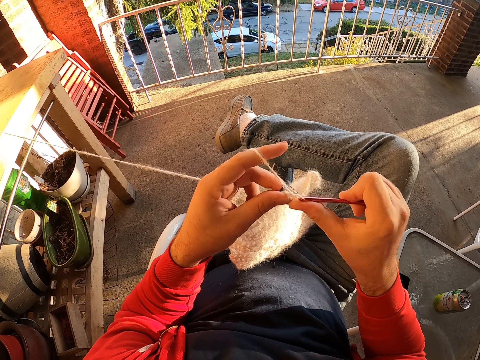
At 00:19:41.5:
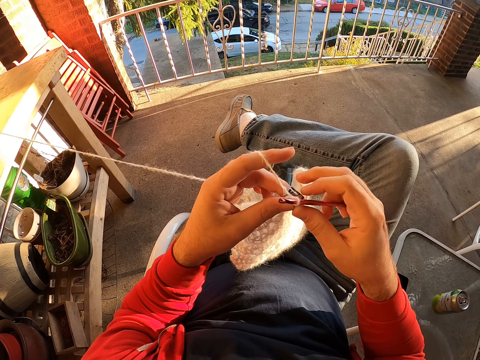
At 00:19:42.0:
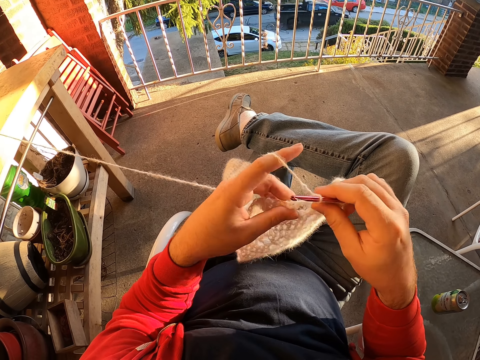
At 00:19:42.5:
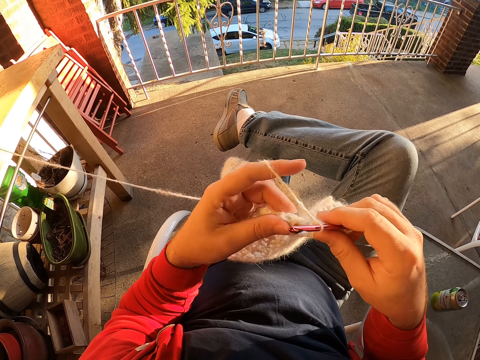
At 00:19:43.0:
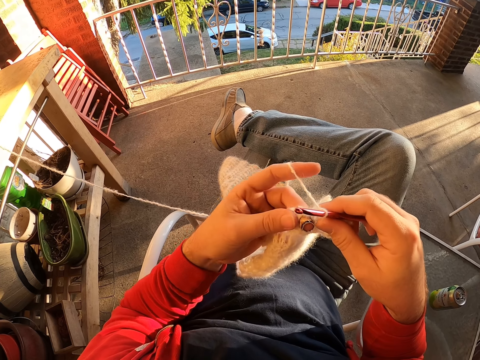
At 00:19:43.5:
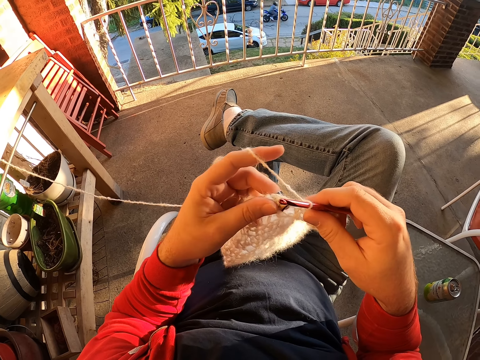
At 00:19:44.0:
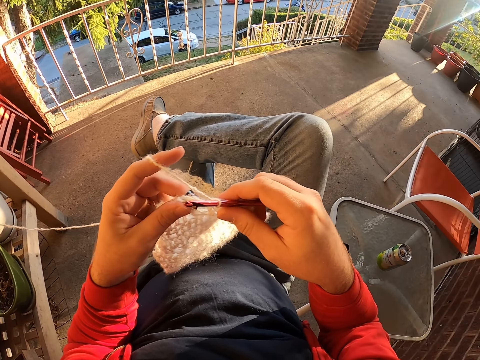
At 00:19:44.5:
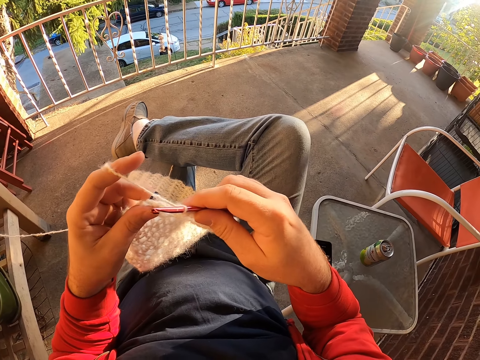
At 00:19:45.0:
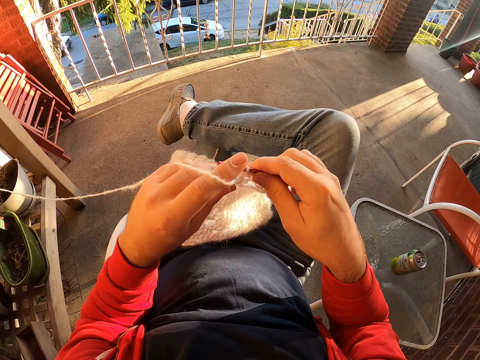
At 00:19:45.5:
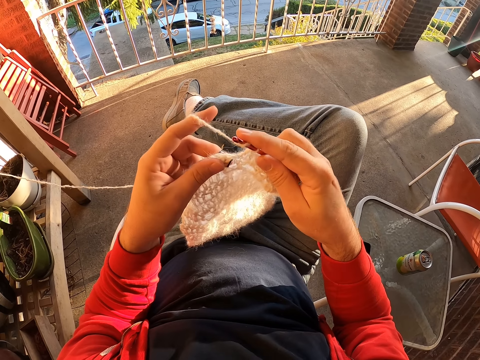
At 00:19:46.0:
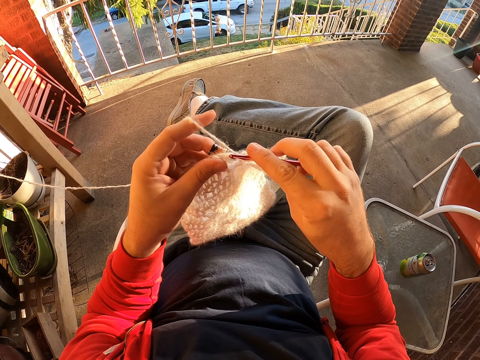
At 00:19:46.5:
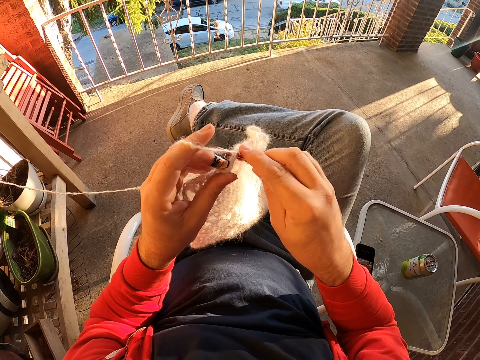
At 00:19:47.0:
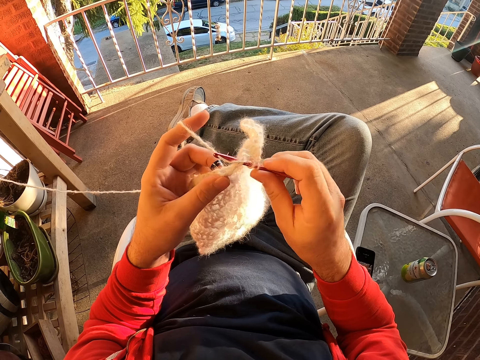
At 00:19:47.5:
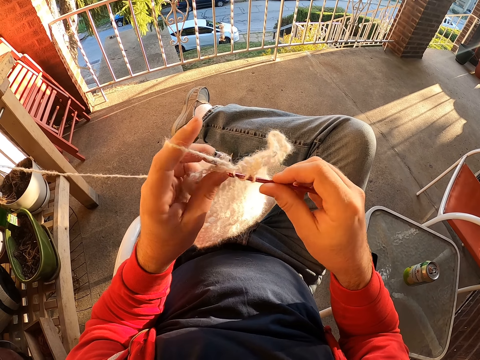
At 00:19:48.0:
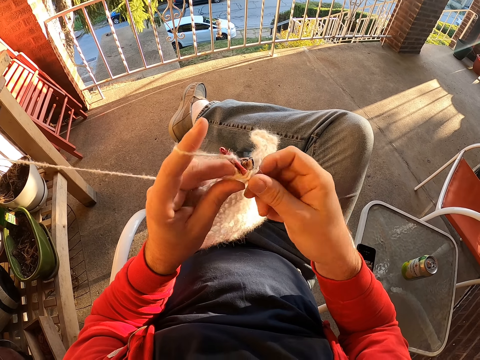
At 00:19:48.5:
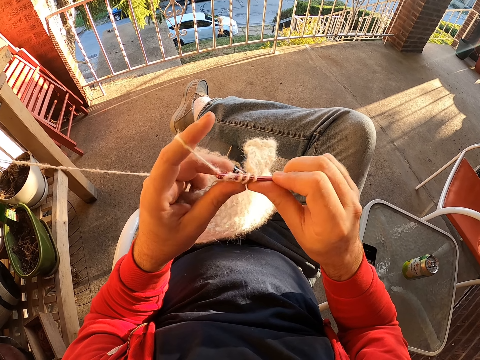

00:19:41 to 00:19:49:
The camera wearer pulls a thread. They weave a fabric.

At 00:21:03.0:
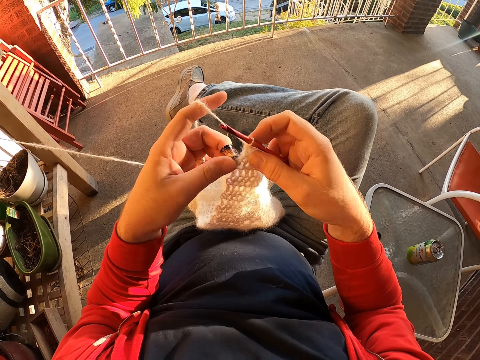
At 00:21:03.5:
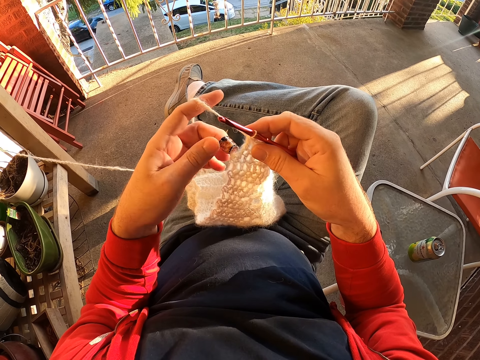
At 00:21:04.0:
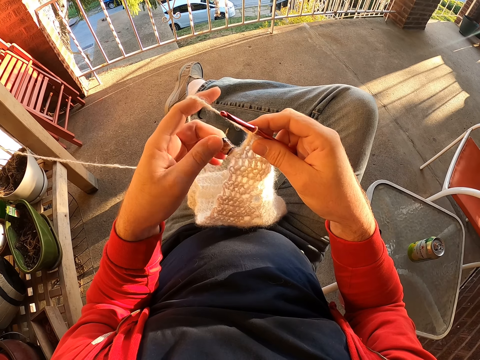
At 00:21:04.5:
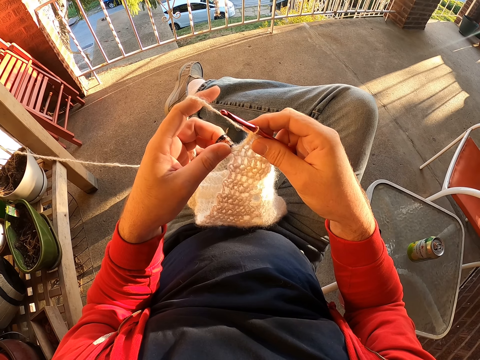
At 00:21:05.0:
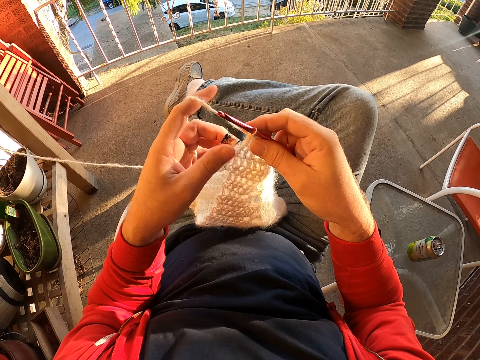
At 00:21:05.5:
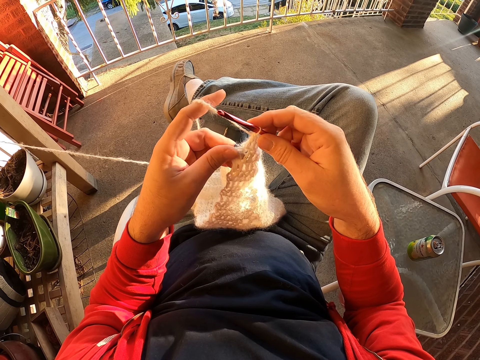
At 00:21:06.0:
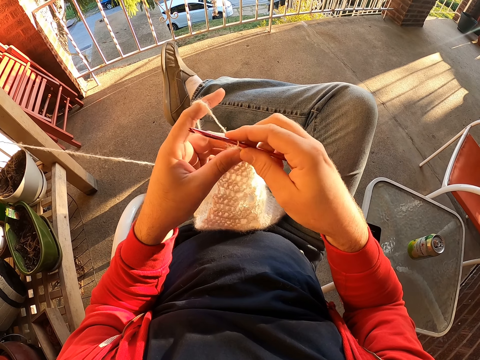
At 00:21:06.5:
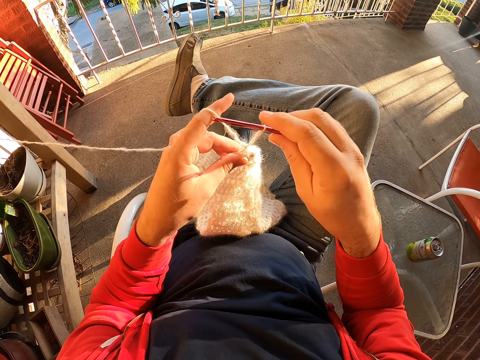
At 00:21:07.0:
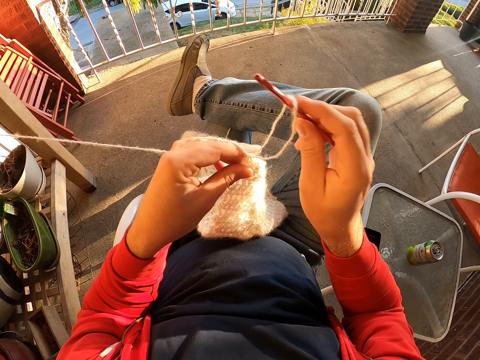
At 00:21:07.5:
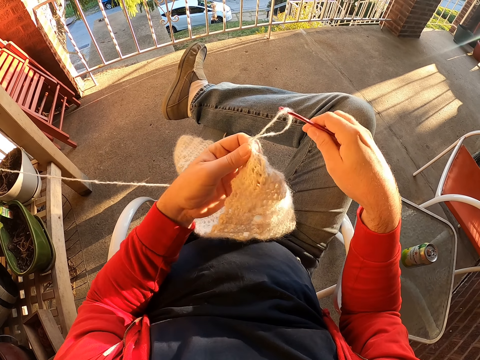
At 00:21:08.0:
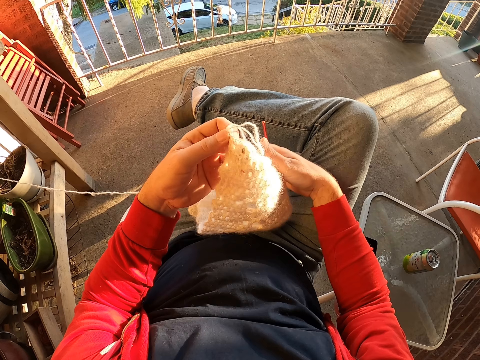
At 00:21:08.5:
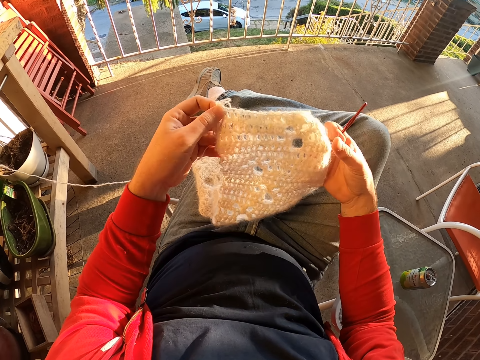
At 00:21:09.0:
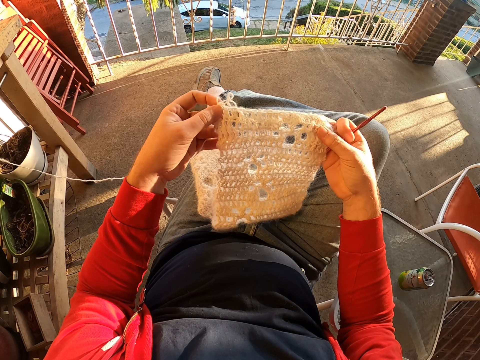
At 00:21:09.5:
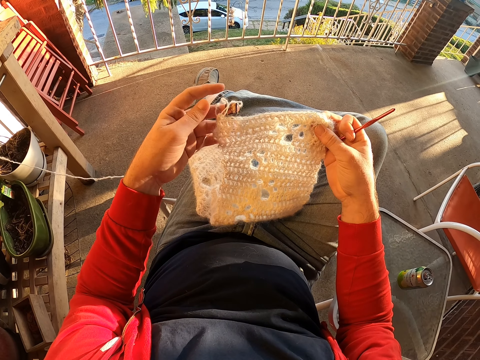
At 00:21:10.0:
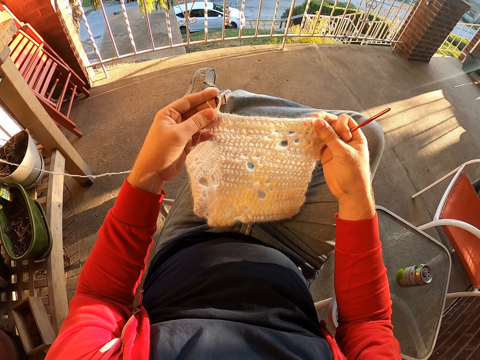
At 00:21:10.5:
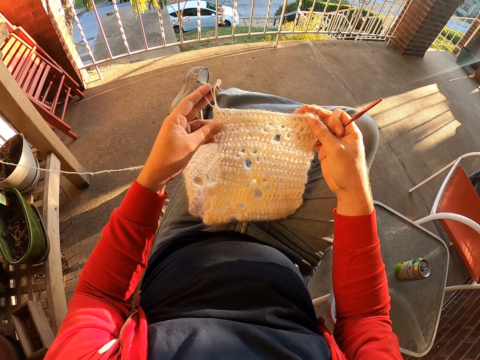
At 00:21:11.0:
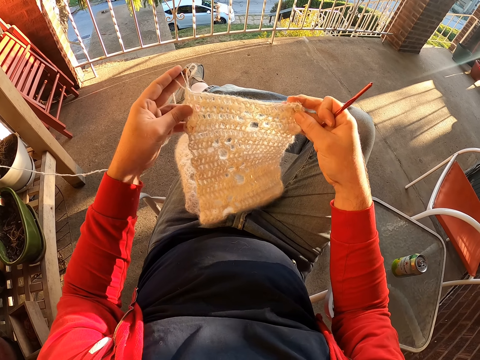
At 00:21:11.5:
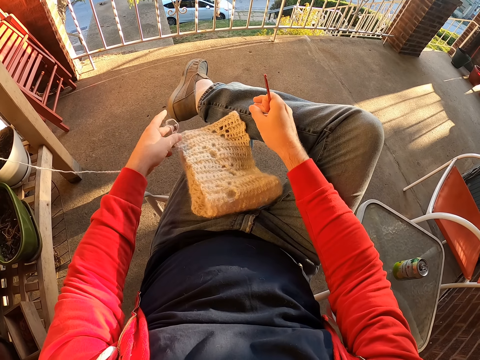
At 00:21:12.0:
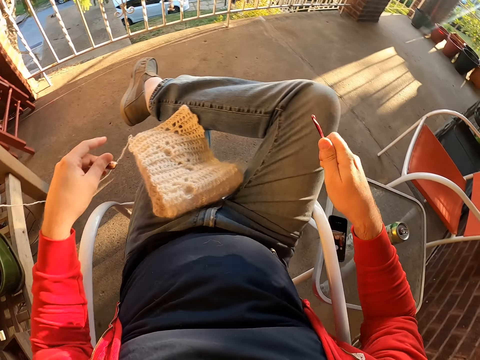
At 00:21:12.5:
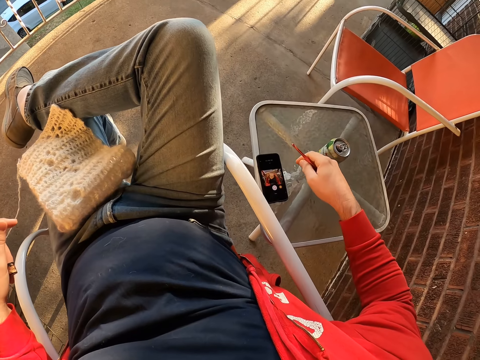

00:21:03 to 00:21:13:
The camera wearer touches a fabric. He moves his legs. He stops weaving. He adjusts the knit. He stares at the fabric. He folds the fabric.
